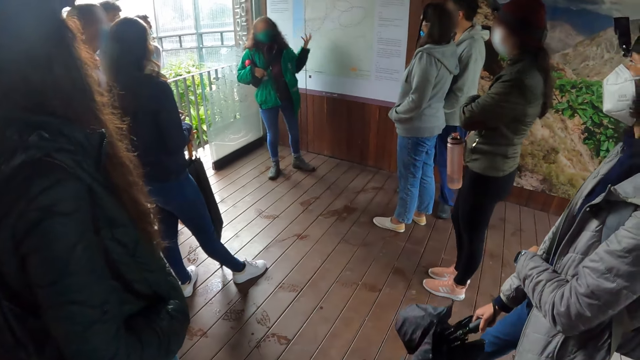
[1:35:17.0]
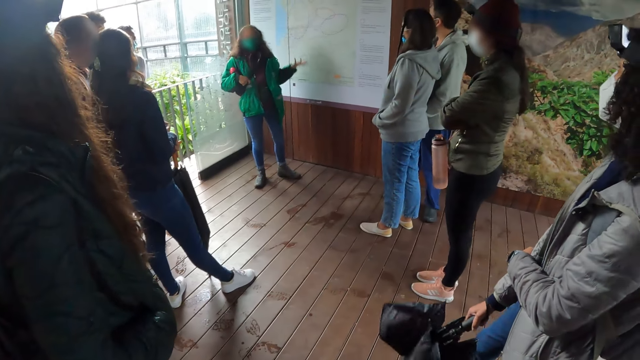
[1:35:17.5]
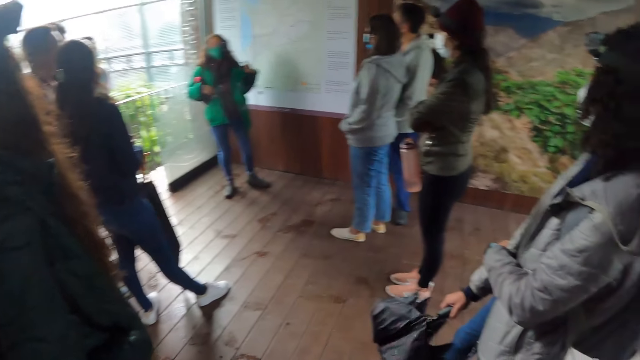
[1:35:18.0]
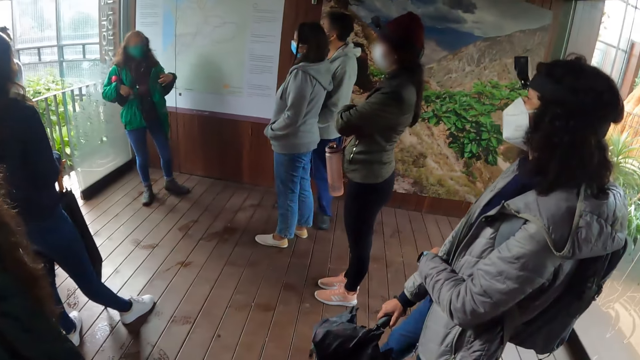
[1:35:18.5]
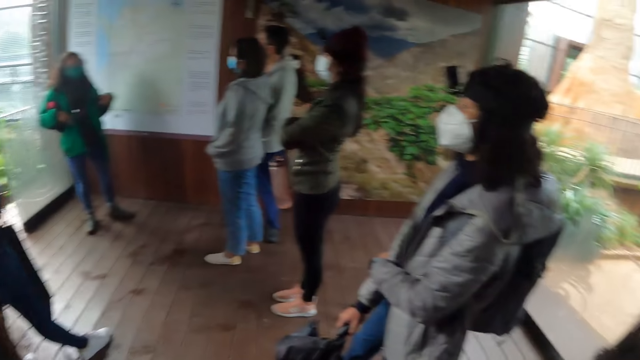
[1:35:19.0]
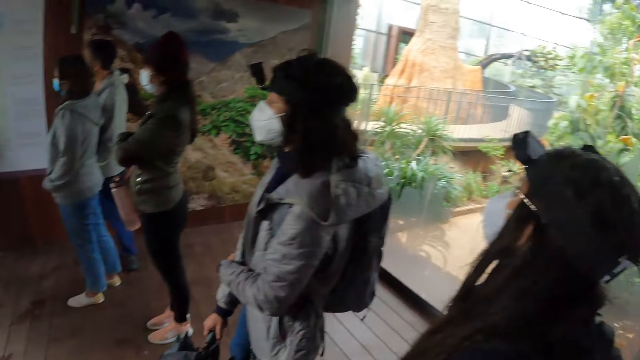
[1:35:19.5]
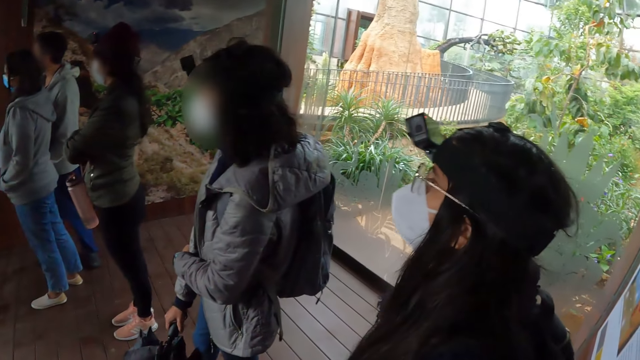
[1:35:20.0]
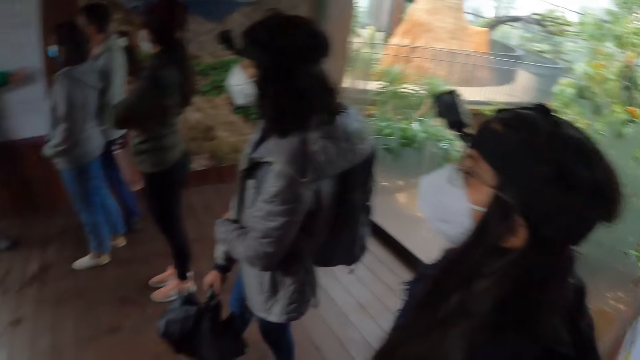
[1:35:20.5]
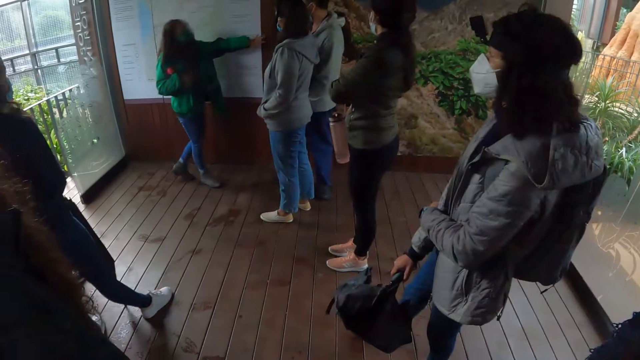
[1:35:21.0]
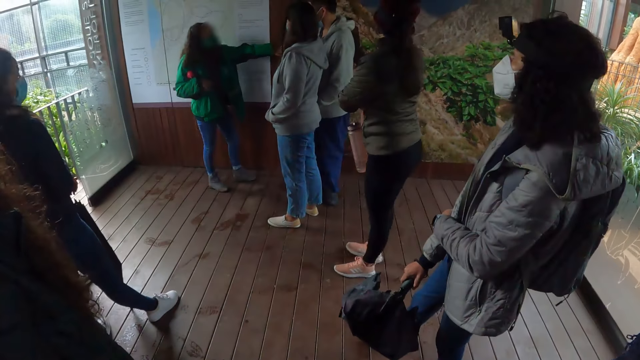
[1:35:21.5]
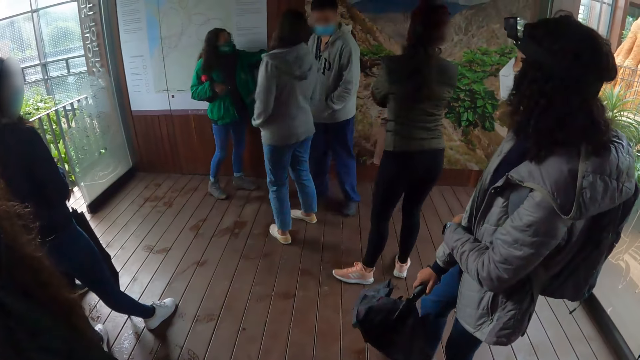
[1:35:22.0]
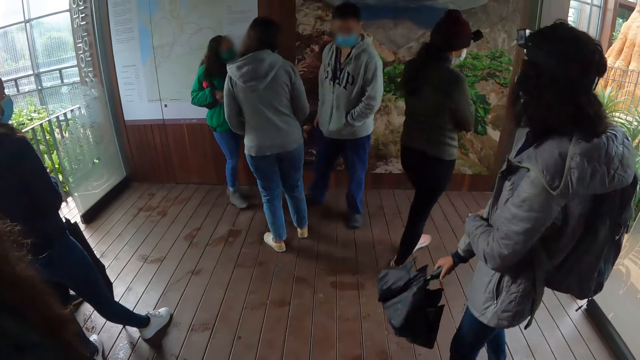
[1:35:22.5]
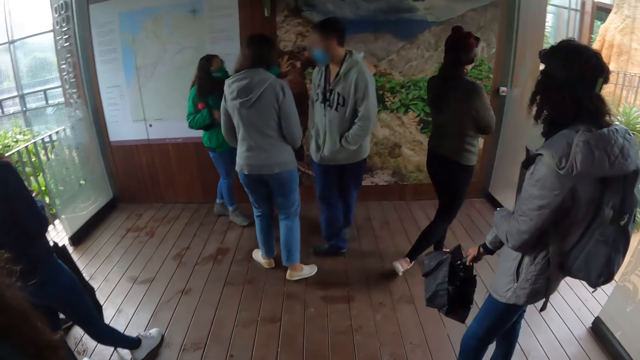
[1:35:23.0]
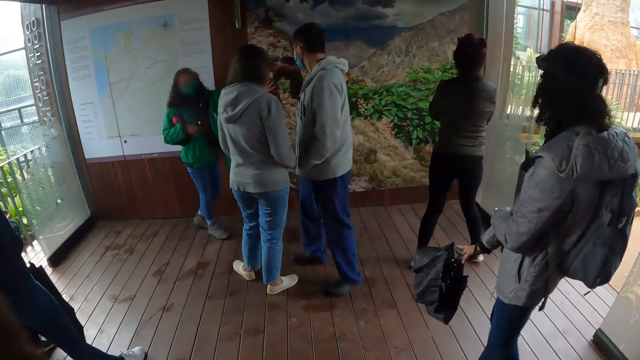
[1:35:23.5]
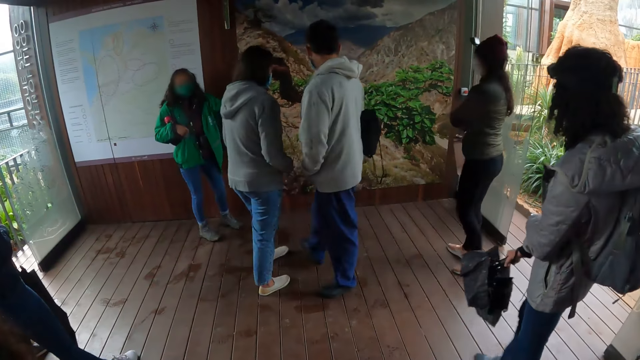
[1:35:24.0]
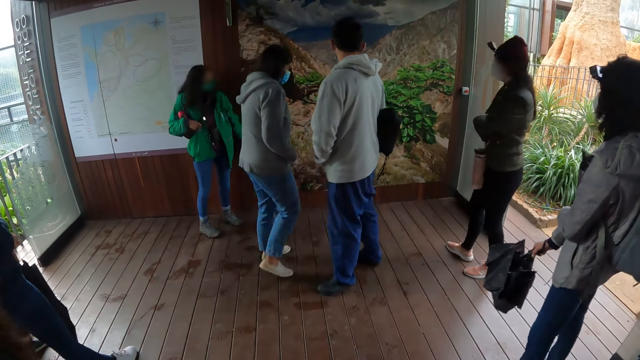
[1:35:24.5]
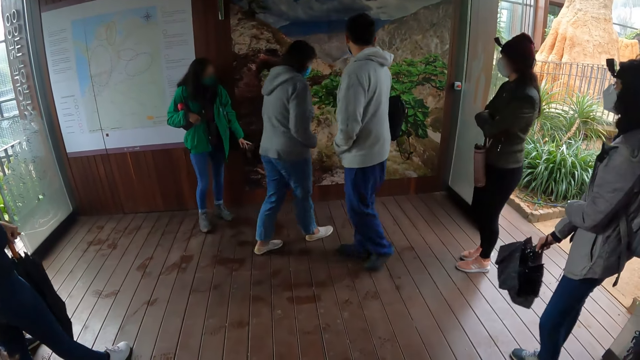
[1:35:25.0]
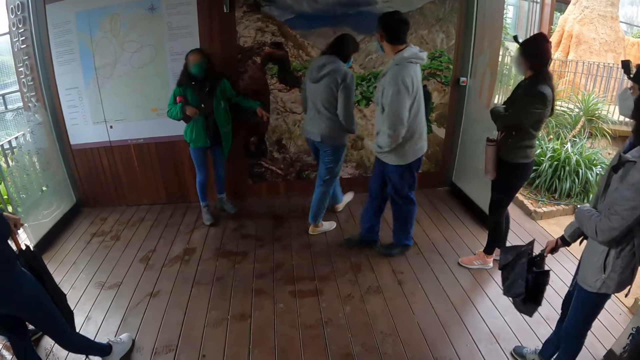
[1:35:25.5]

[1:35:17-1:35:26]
A lady moves her hand. The camera wearer looks around. Another lady looks forward. The first lady moves a hand and touches a picture. Three other ladies and a man move to the other side.

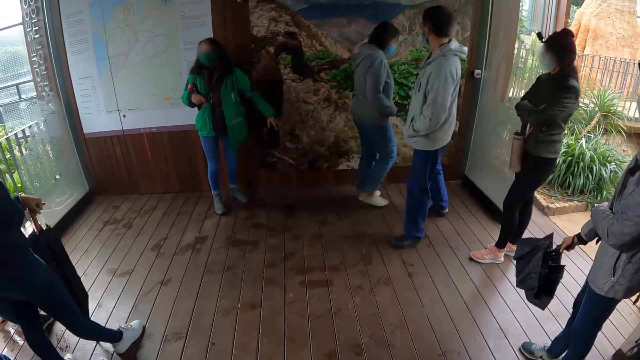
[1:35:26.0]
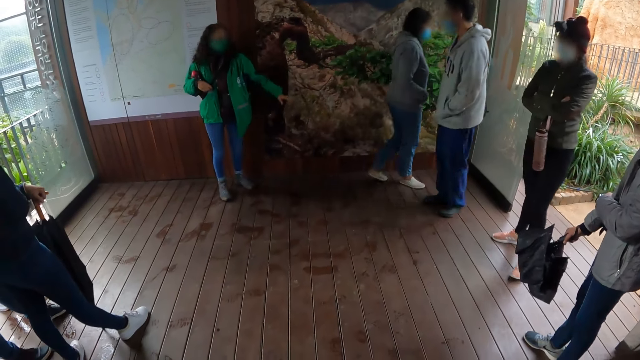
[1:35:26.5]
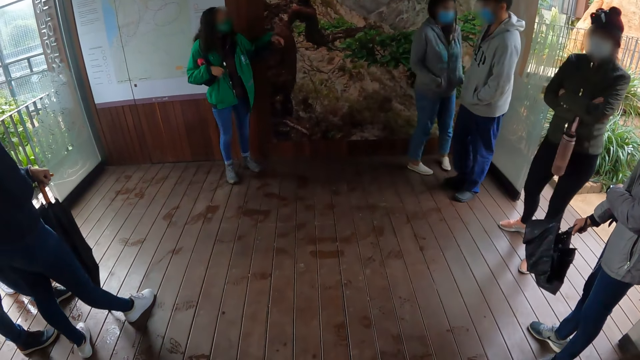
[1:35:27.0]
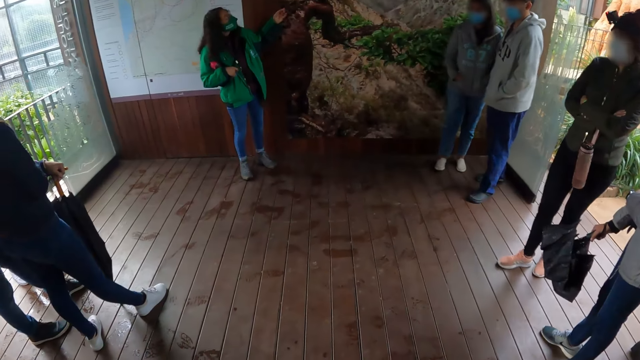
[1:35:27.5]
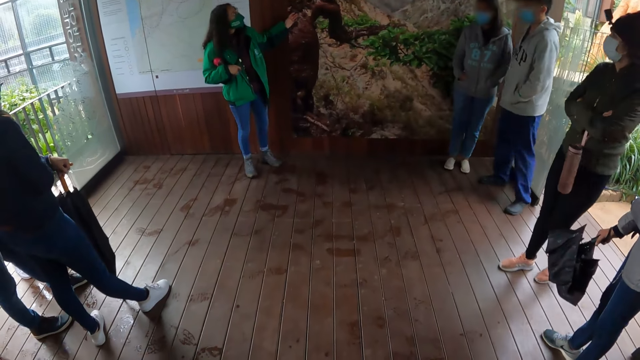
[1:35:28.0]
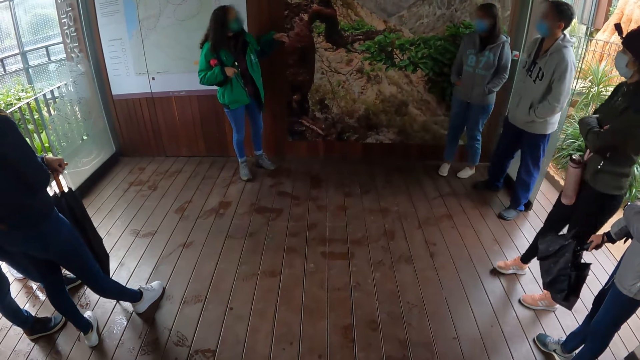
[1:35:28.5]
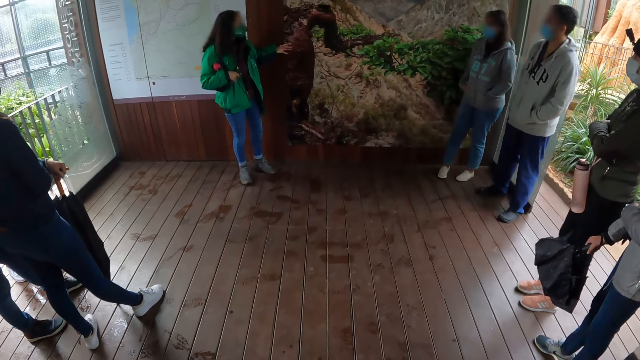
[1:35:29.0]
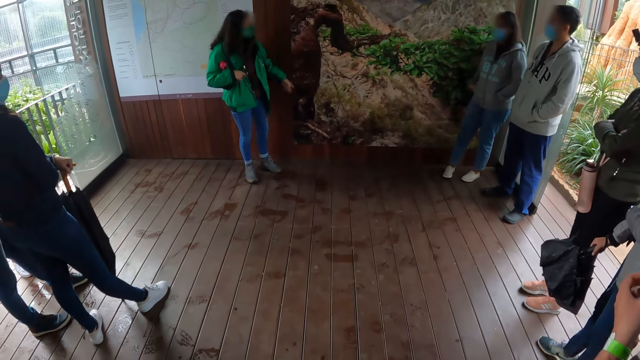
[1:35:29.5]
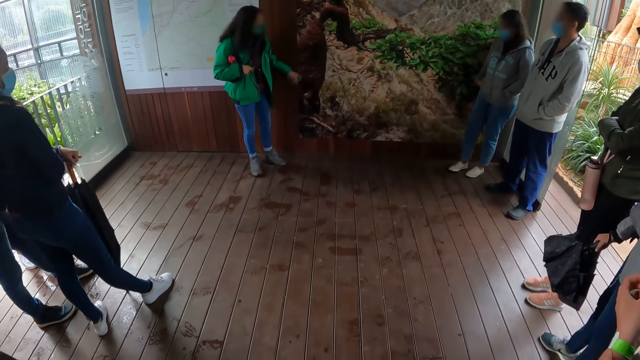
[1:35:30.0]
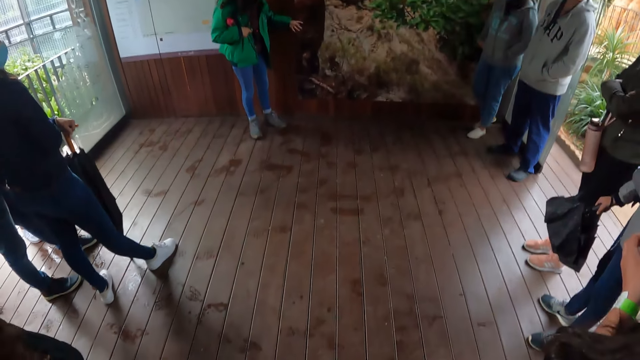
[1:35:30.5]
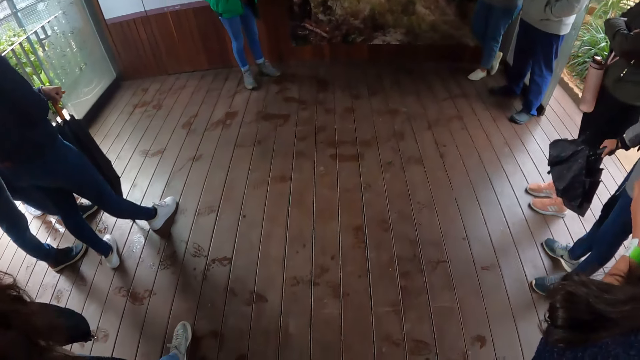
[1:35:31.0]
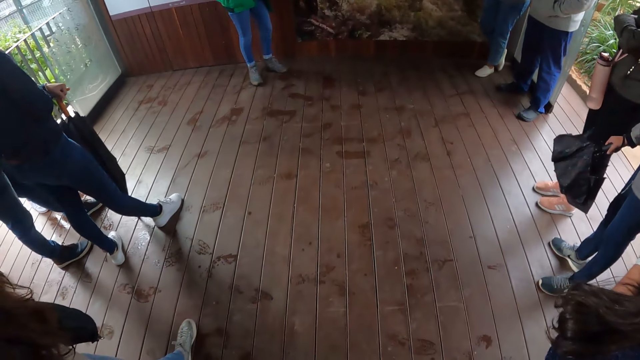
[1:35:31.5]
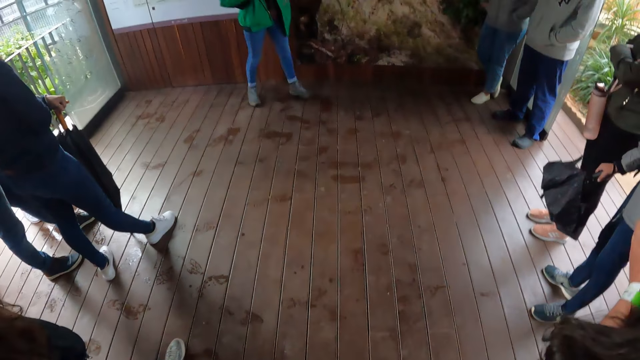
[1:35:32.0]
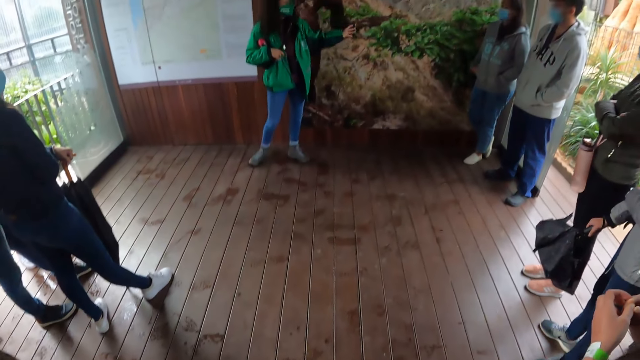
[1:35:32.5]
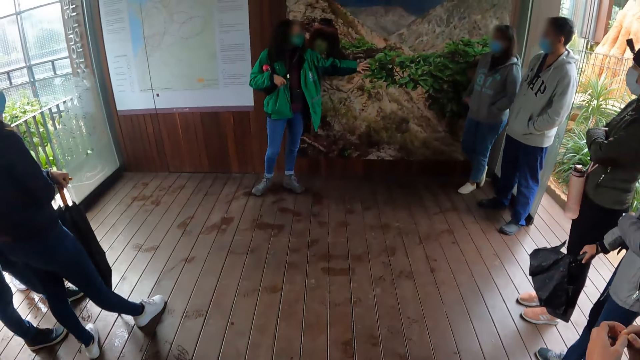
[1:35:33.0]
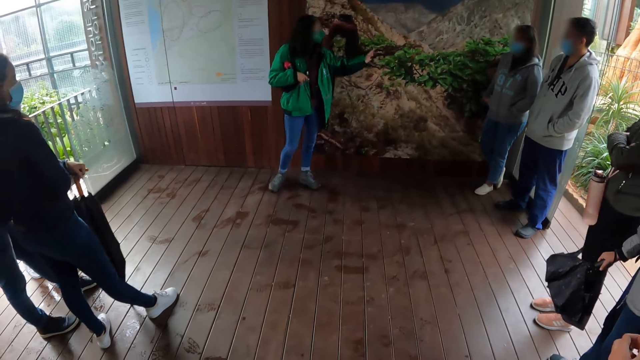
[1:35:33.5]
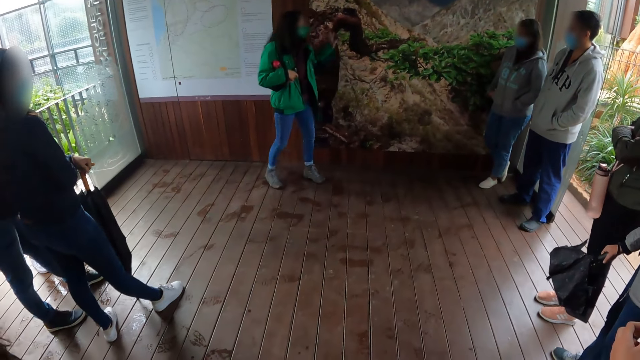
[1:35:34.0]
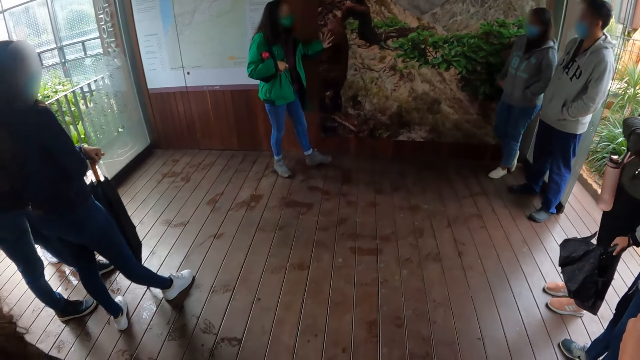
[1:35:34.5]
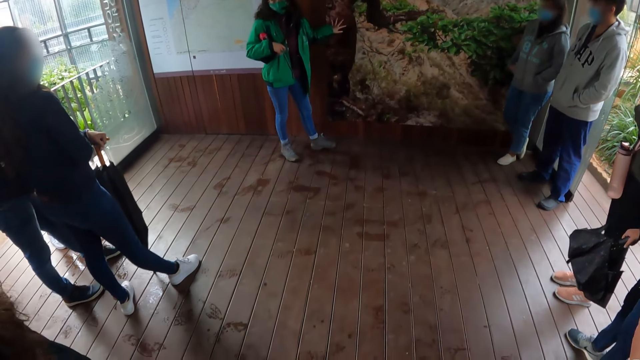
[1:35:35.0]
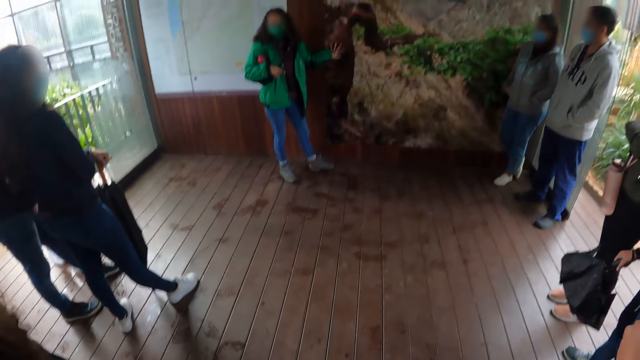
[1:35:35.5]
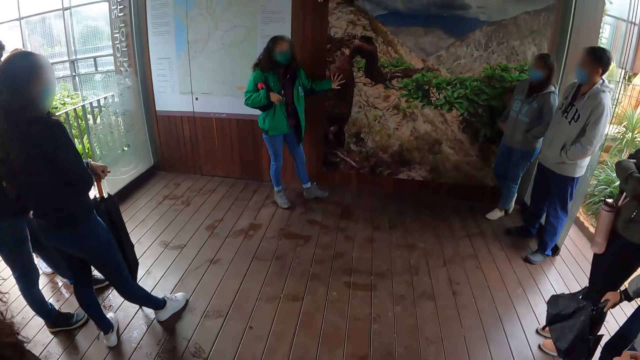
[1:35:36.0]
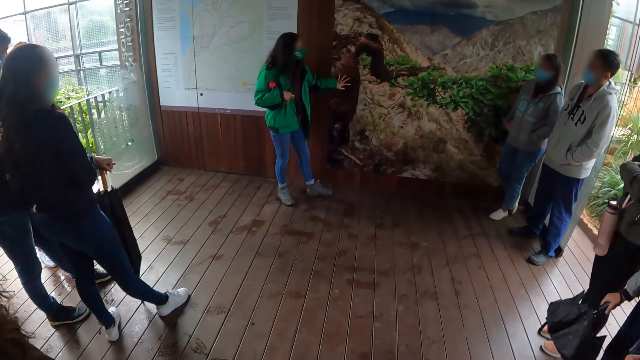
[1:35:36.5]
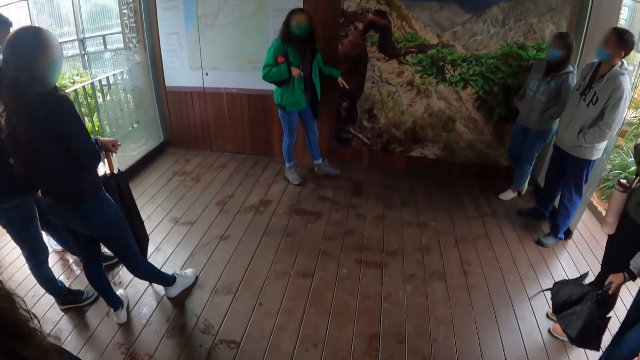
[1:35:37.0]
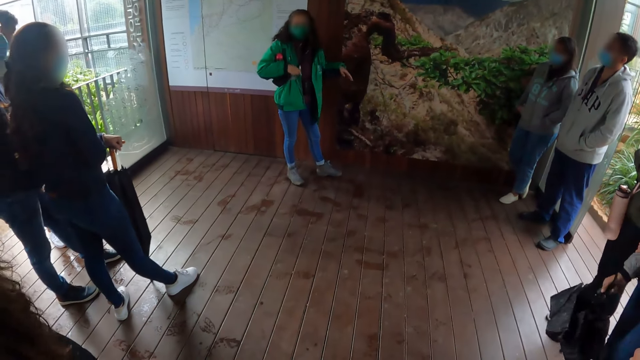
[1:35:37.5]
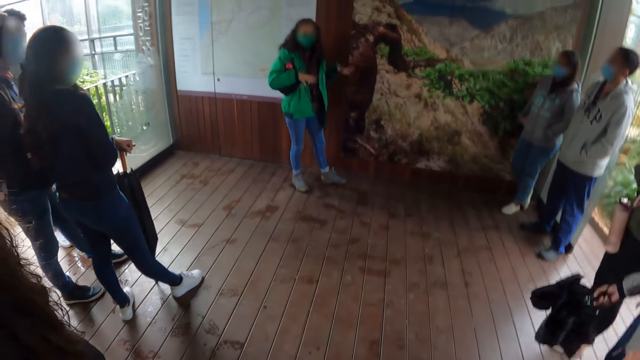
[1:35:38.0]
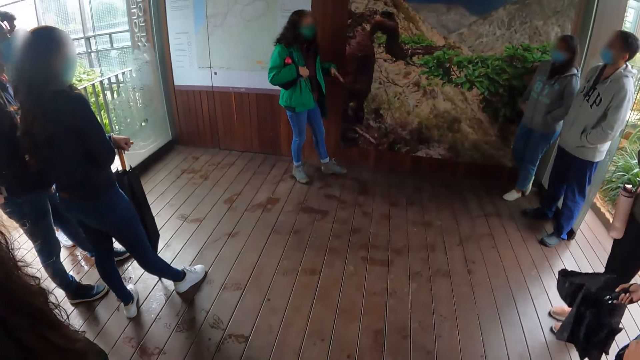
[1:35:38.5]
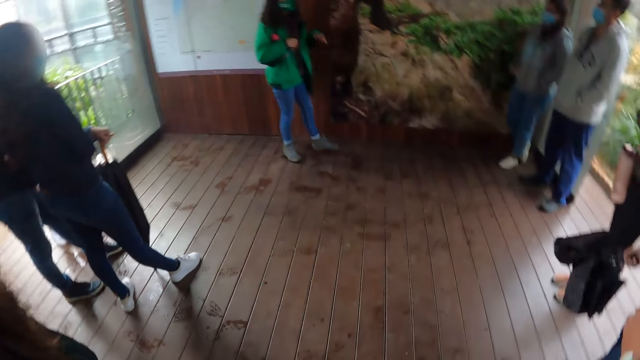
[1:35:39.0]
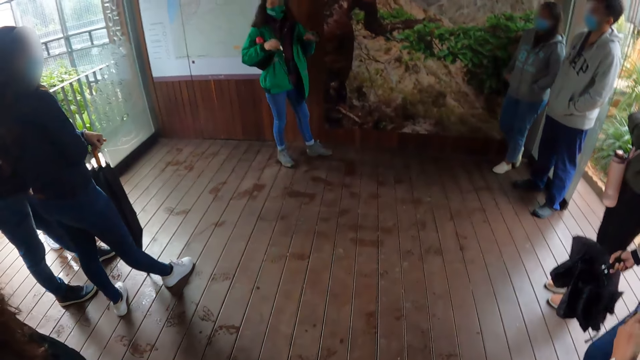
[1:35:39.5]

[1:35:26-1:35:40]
A lady points at the picture. Another lady moves aside. A man moves aside. The first lady removes her hand from the picture, touches the picture, moves to the other side, moves her hand along the picture and removes her hand from the picture. Another lady adjusts an umbrella. The first lady lifts her hands.
